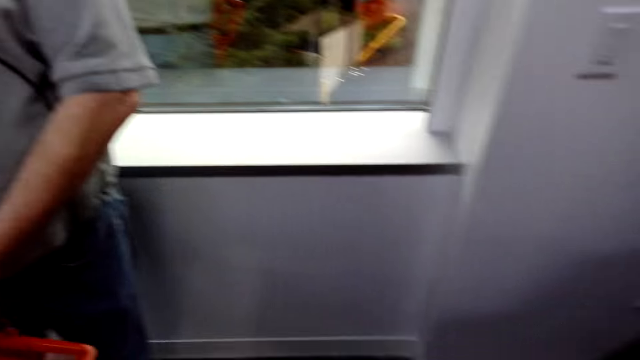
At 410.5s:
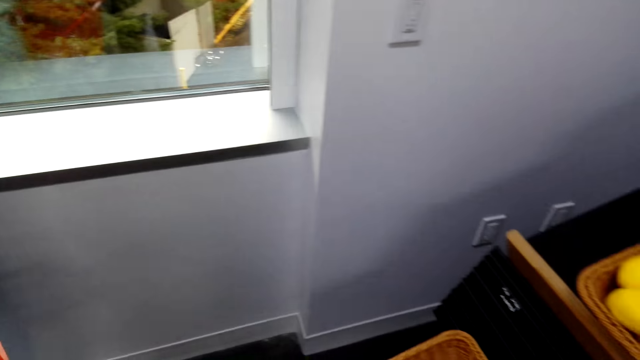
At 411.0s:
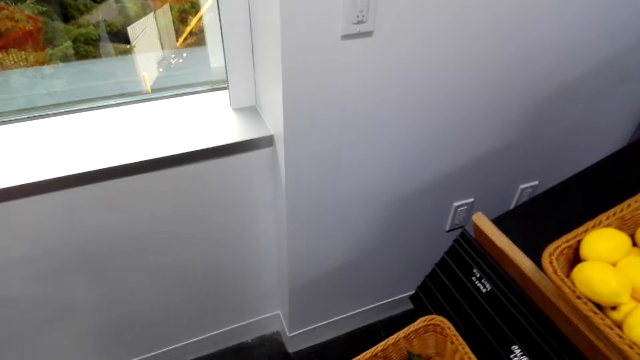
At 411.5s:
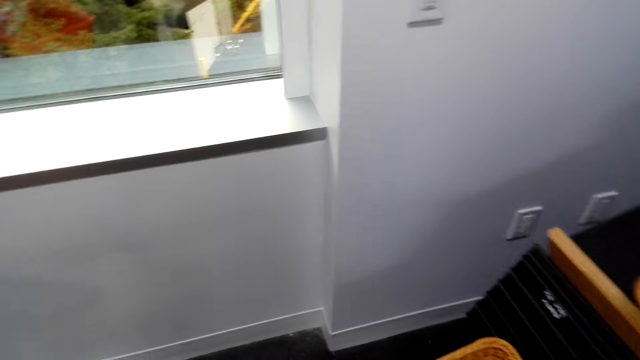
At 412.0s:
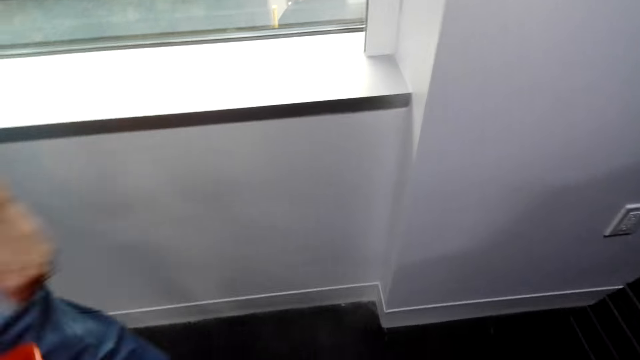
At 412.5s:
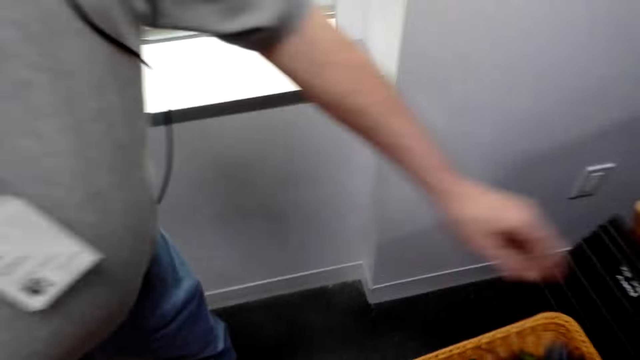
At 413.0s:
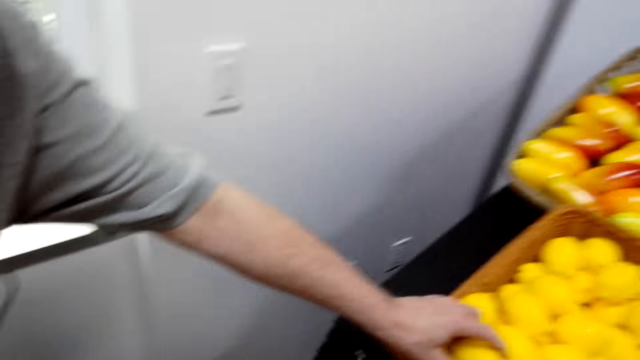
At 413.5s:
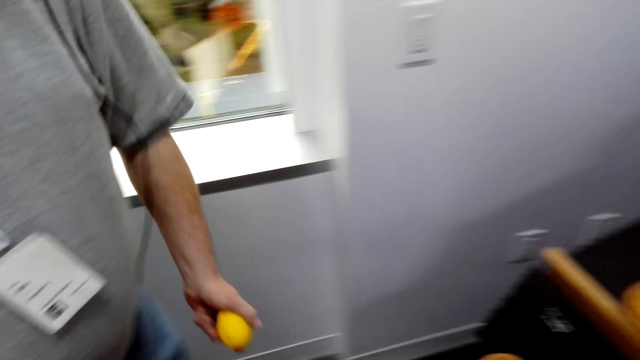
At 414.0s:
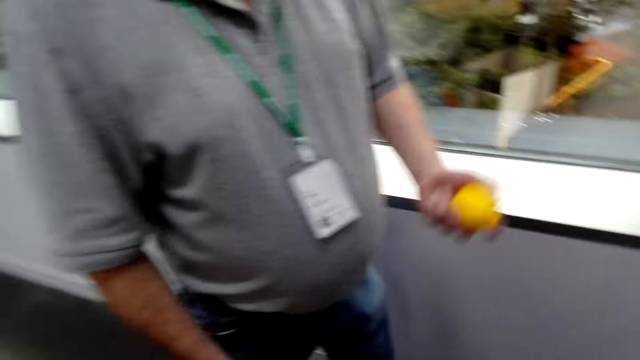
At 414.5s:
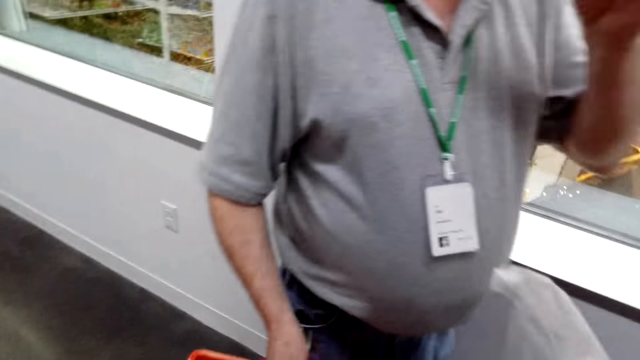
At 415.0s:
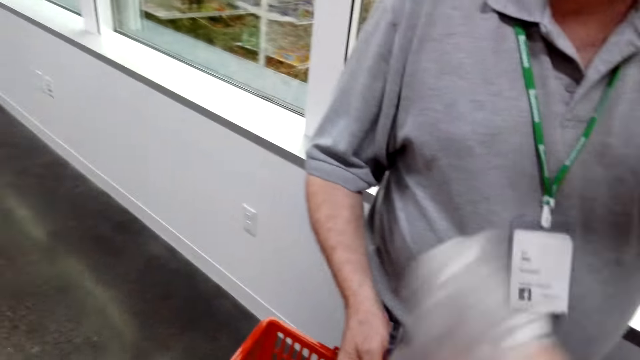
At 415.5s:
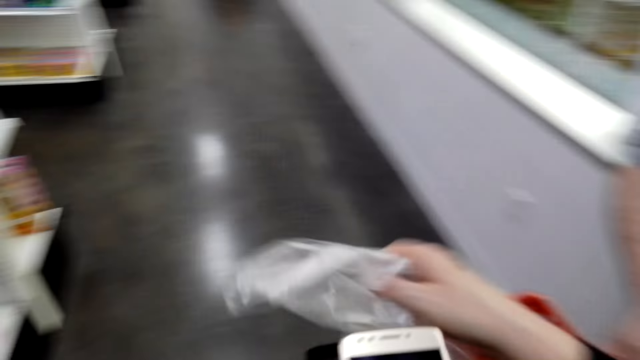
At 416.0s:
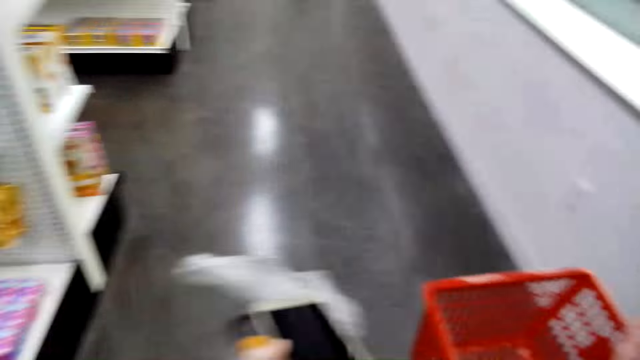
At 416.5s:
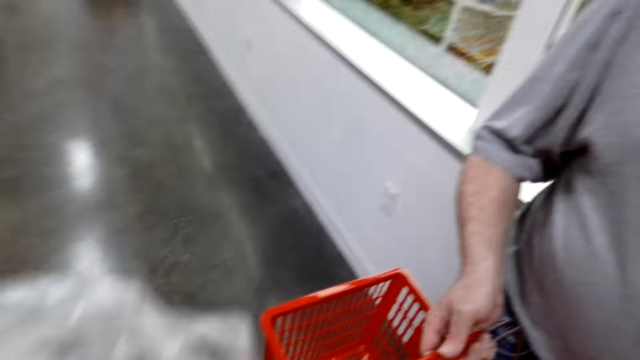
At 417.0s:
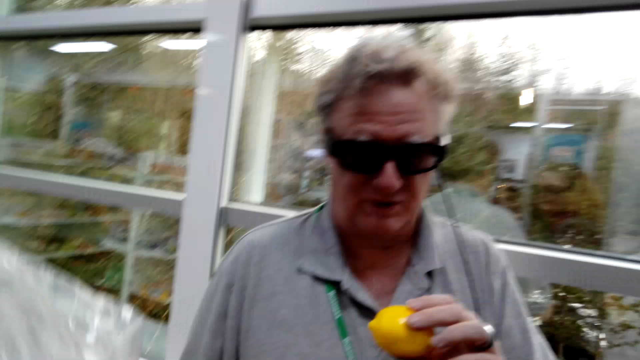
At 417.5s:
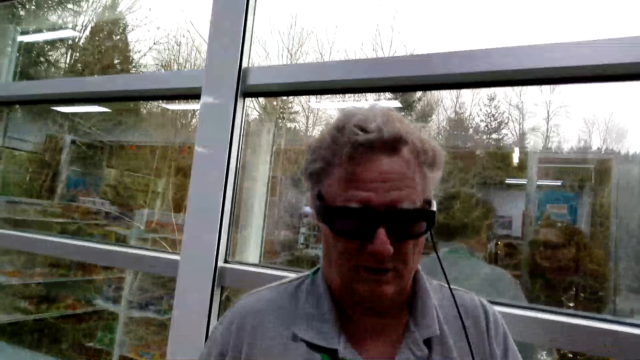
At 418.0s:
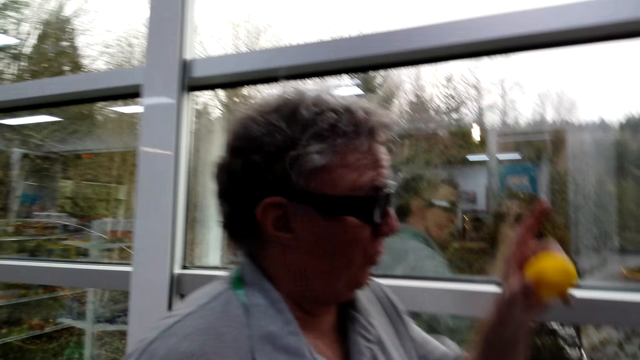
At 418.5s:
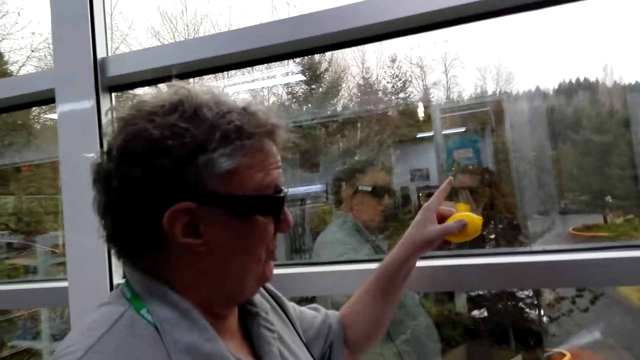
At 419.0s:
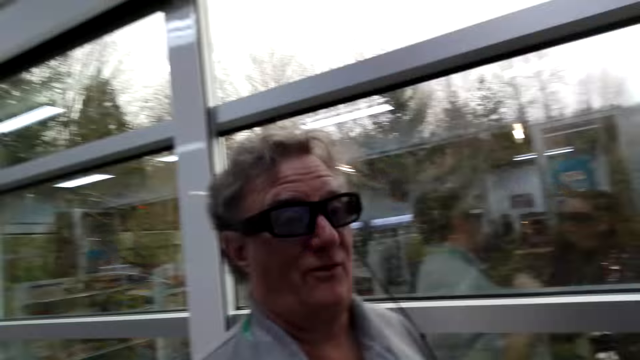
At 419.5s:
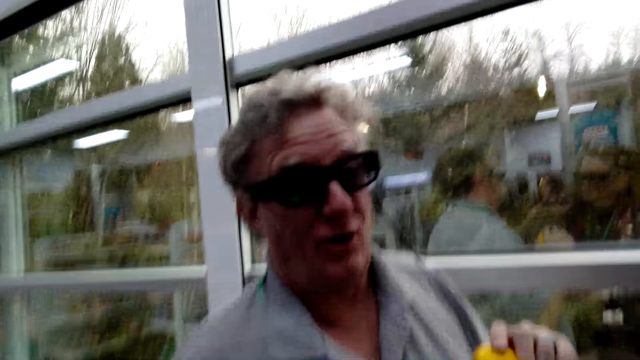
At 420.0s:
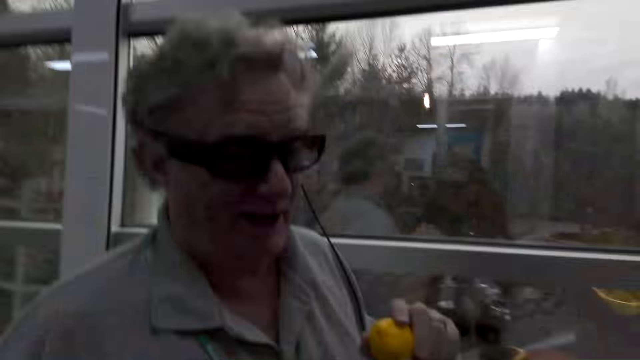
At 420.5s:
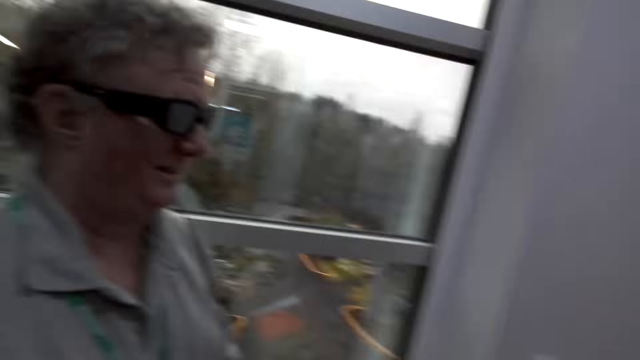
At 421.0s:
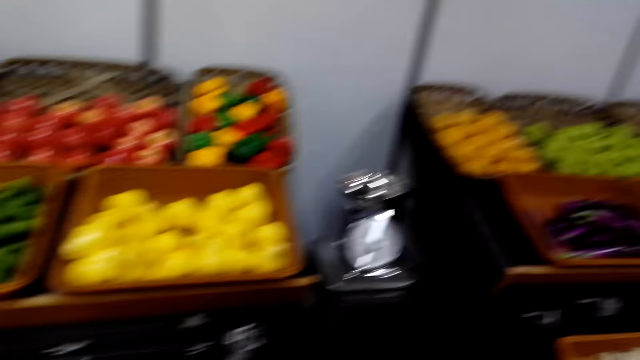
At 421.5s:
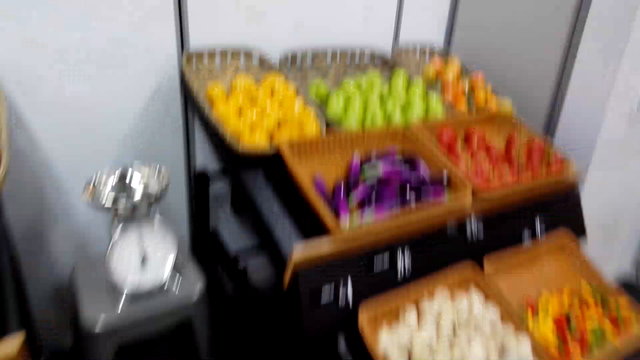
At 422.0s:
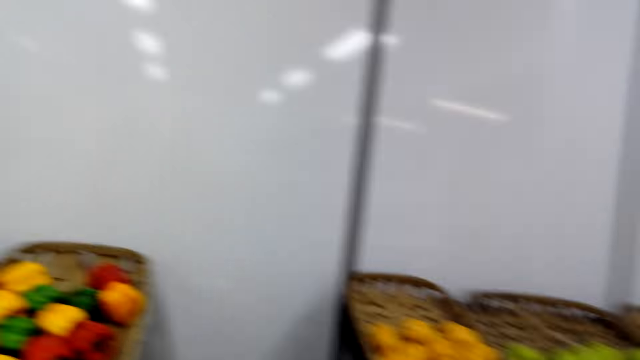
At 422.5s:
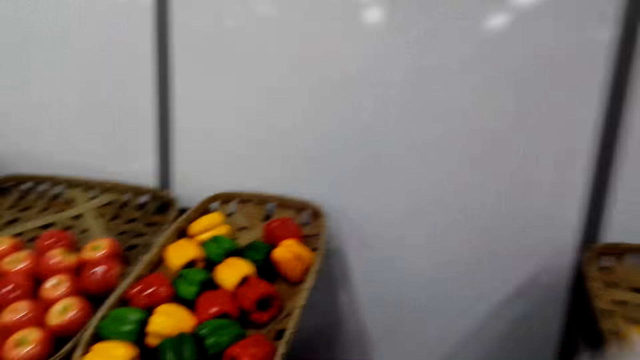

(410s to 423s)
A man picks a fruit, a lemon, in the store. The camera wearer looks around. They hold a phone in the hand. The man points at the window. He holds the fruit with his left hand.

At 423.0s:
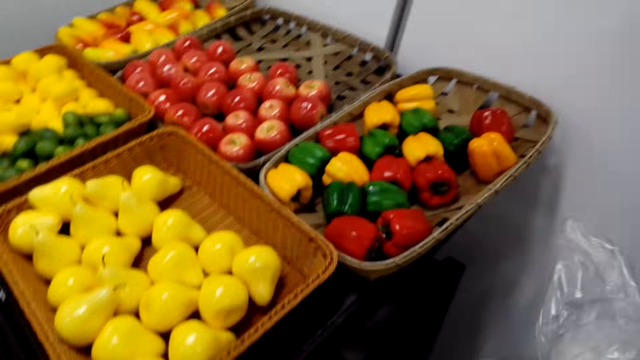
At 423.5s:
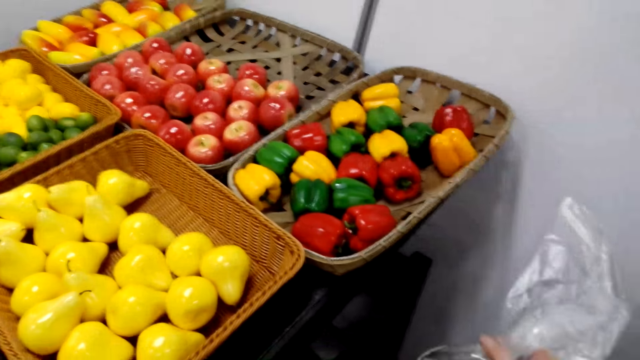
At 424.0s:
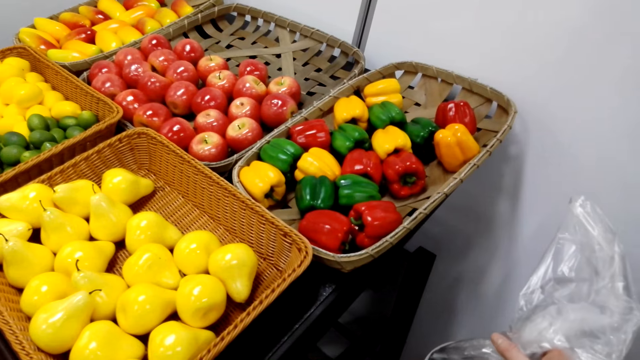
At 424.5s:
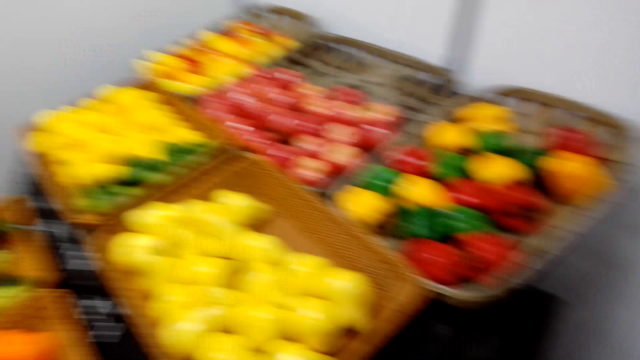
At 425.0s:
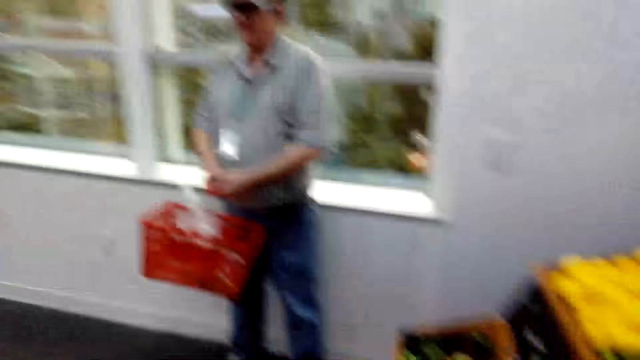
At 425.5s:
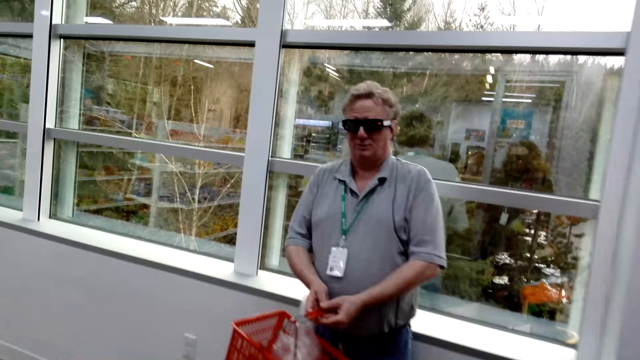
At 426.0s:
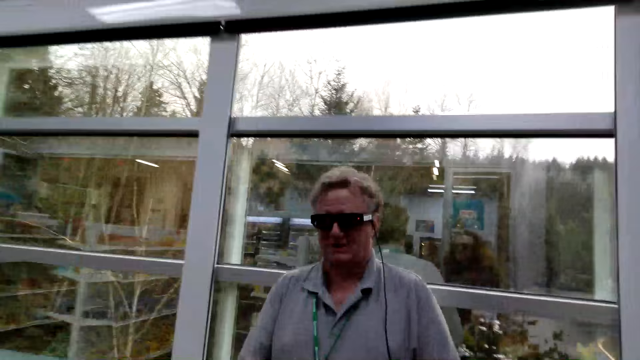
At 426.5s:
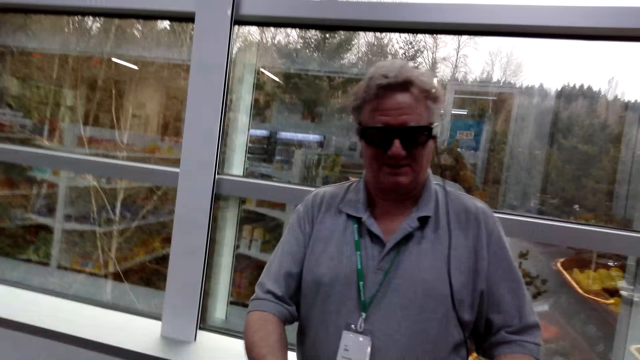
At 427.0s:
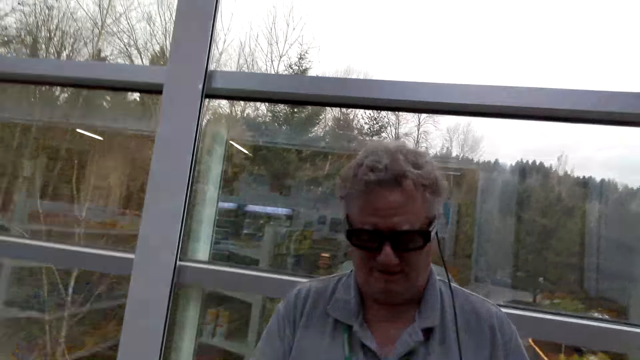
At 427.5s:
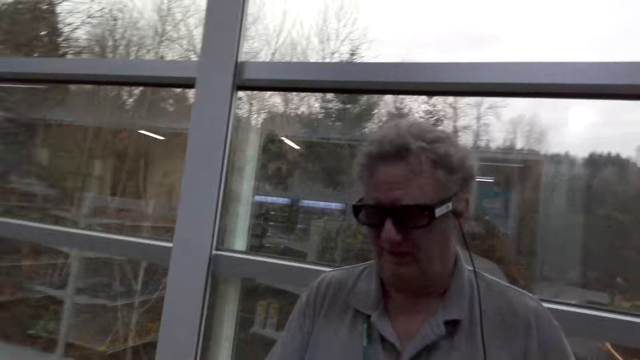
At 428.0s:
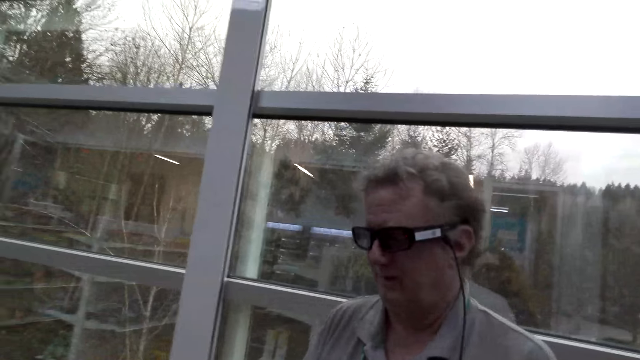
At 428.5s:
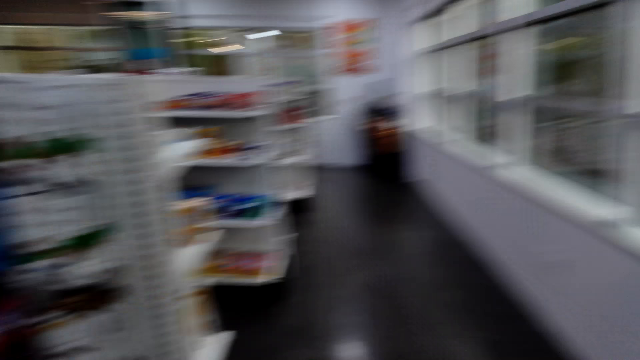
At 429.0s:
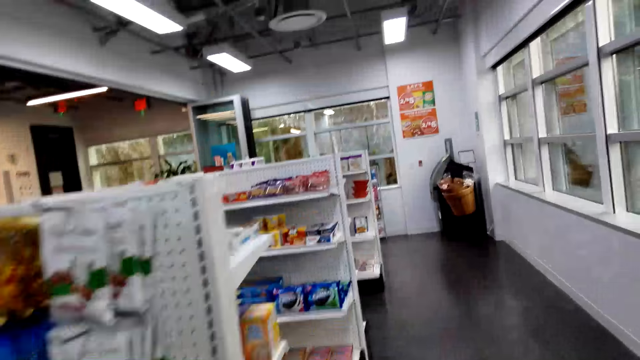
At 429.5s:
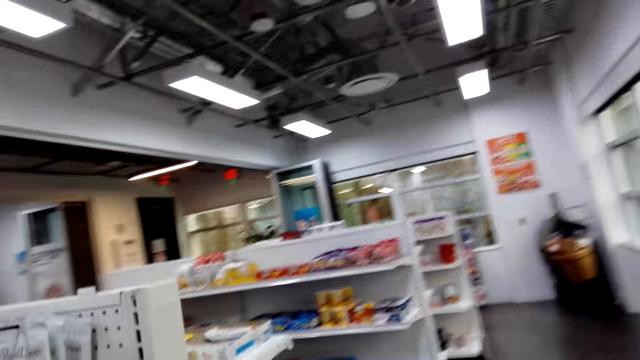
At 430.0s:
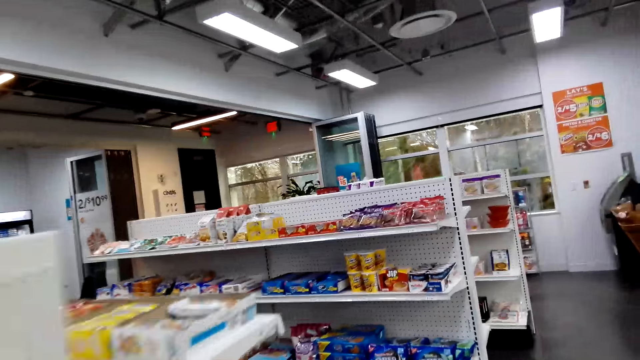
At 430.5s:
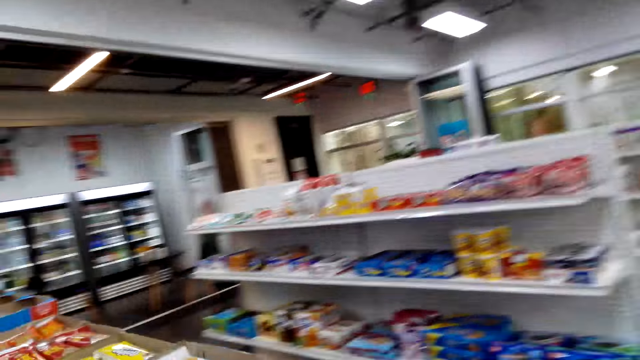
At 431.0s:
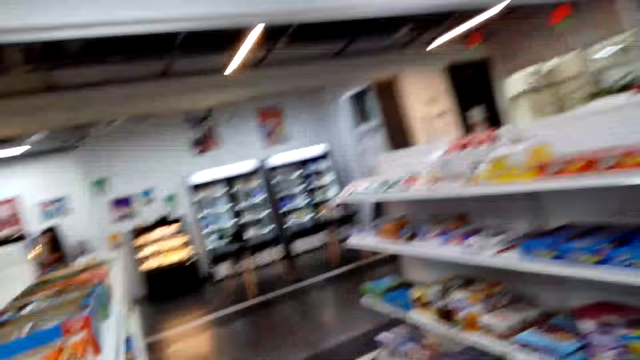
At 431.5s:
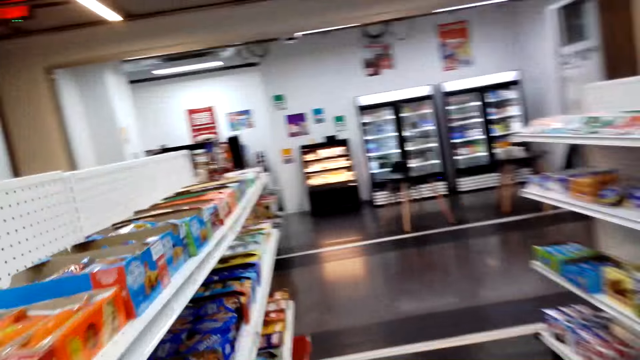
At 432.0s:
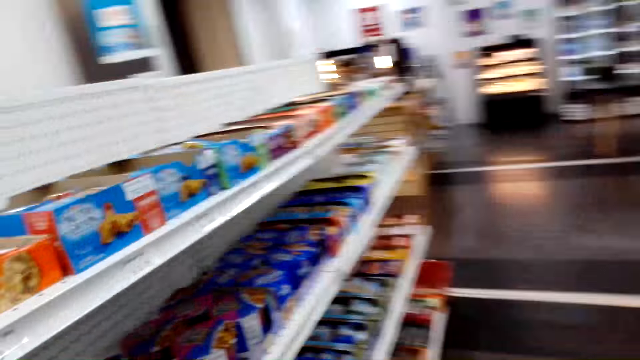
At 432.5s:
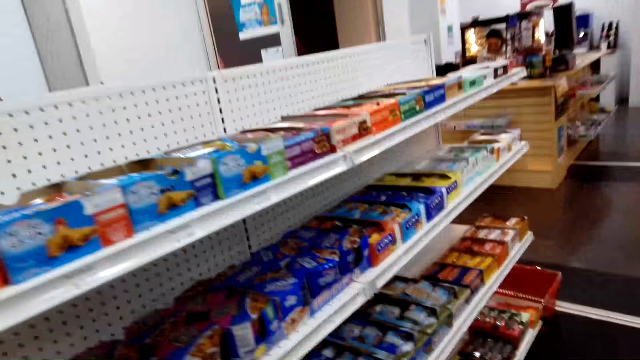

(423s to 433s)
A man stands in the store.
